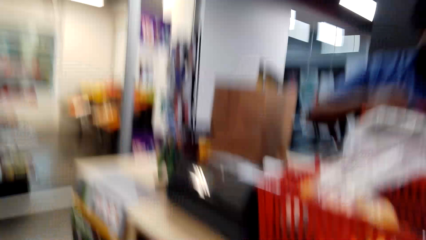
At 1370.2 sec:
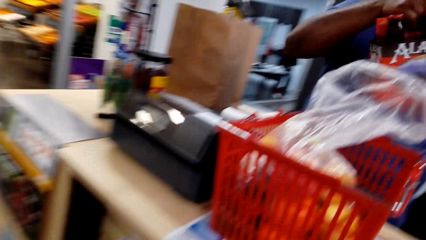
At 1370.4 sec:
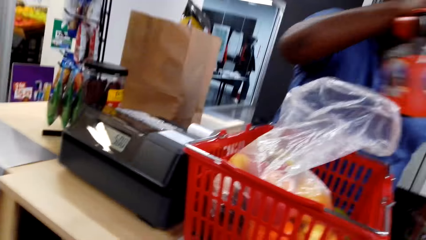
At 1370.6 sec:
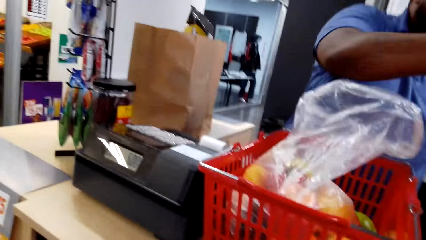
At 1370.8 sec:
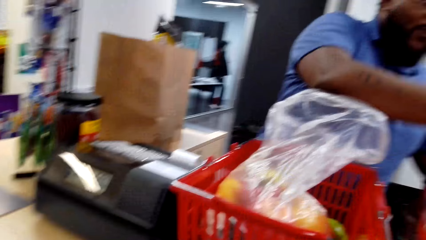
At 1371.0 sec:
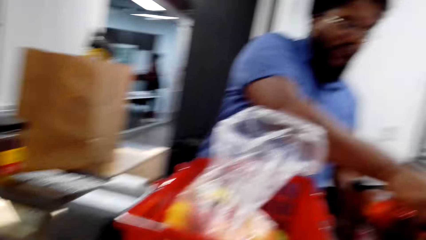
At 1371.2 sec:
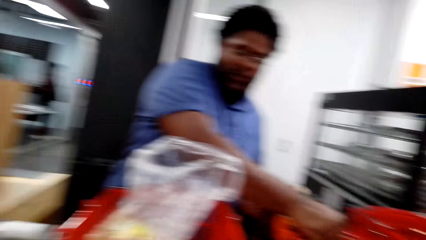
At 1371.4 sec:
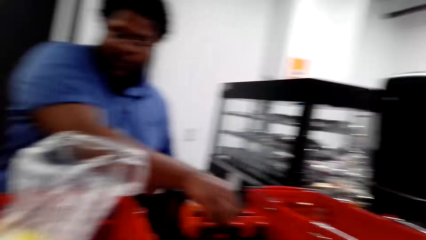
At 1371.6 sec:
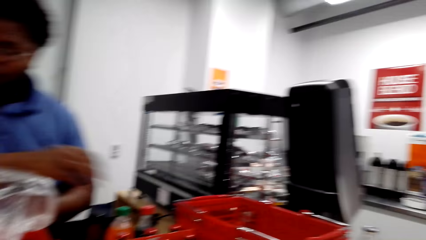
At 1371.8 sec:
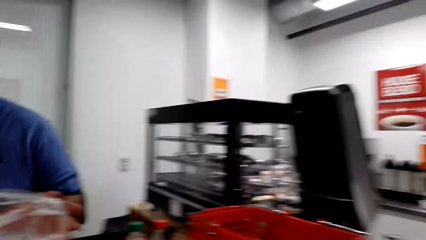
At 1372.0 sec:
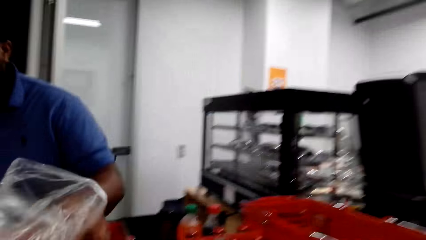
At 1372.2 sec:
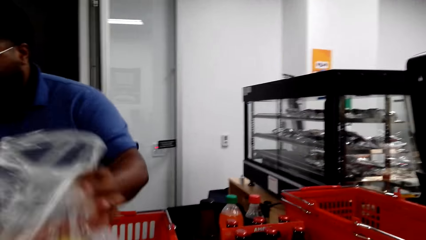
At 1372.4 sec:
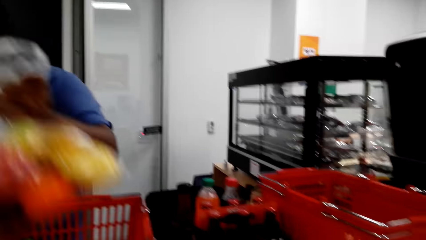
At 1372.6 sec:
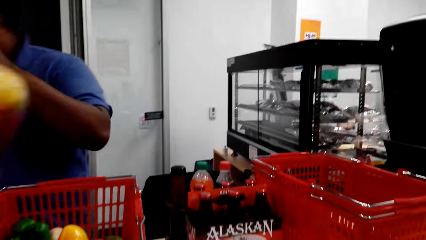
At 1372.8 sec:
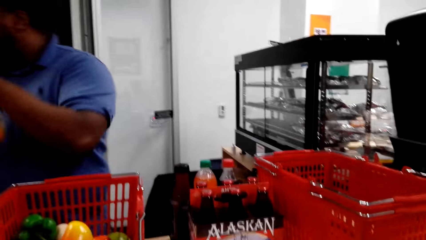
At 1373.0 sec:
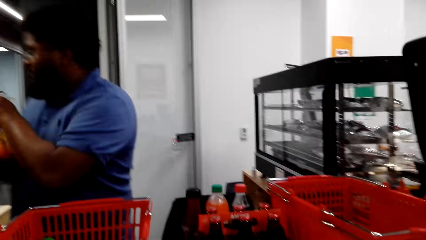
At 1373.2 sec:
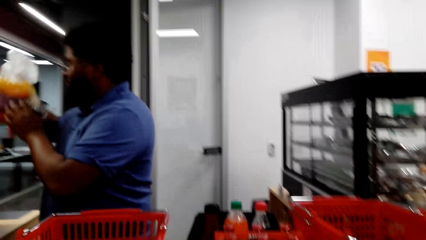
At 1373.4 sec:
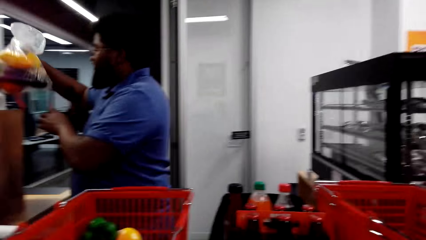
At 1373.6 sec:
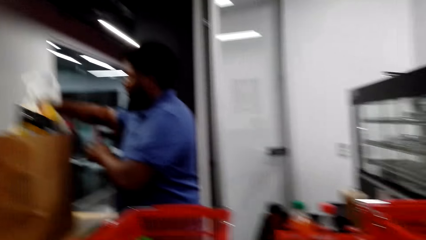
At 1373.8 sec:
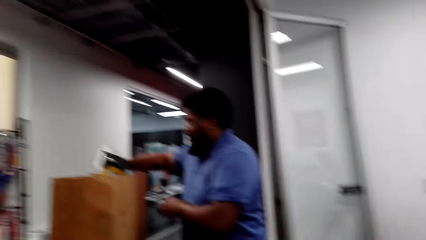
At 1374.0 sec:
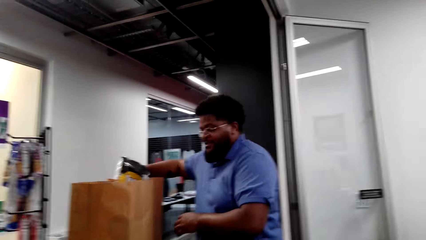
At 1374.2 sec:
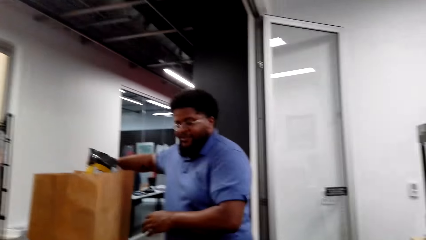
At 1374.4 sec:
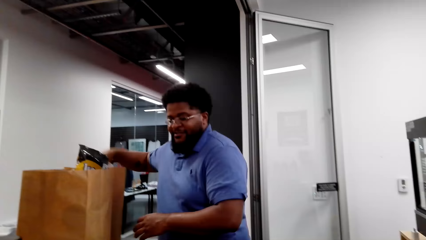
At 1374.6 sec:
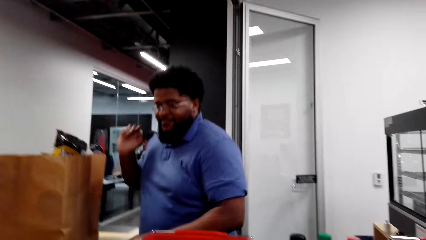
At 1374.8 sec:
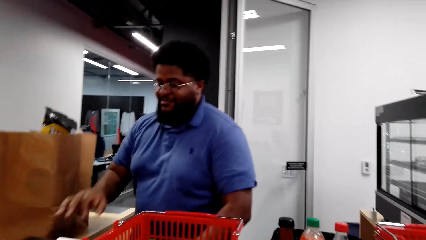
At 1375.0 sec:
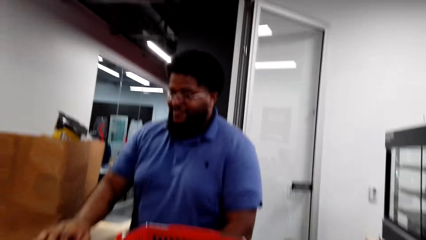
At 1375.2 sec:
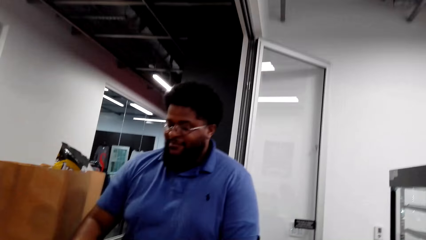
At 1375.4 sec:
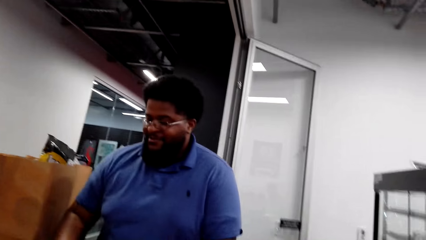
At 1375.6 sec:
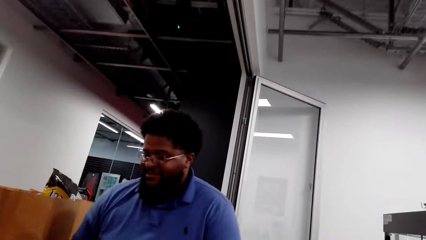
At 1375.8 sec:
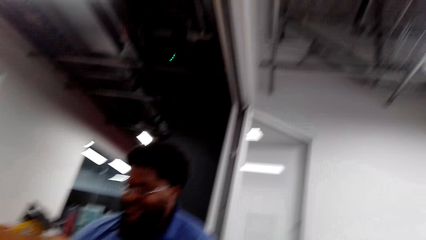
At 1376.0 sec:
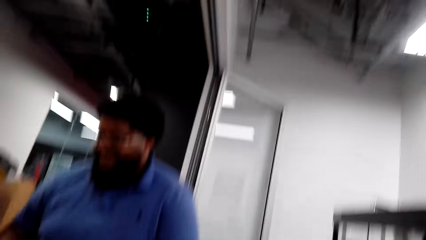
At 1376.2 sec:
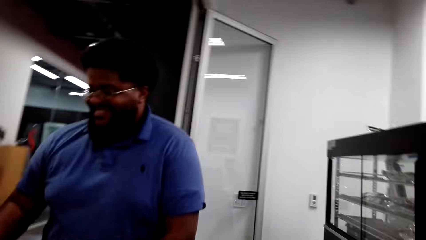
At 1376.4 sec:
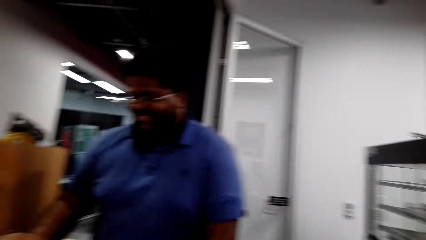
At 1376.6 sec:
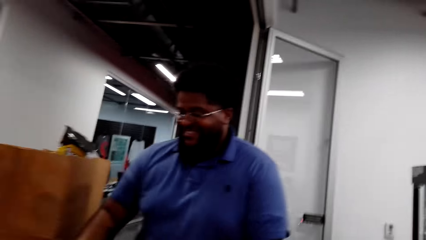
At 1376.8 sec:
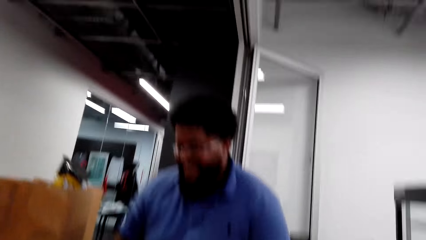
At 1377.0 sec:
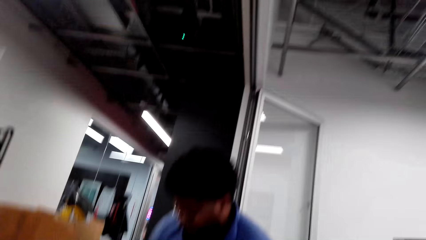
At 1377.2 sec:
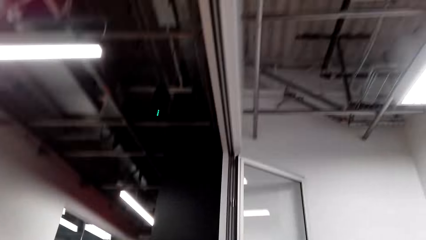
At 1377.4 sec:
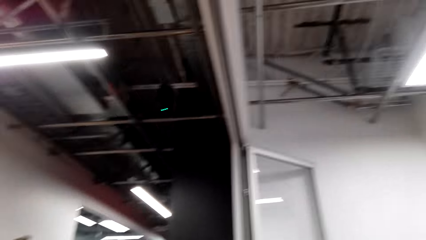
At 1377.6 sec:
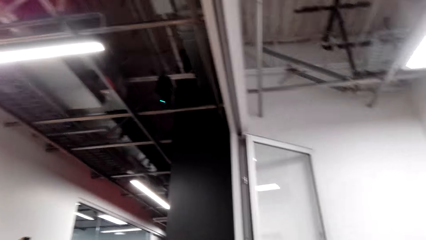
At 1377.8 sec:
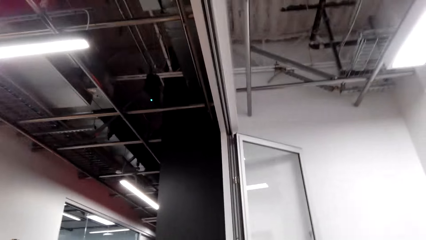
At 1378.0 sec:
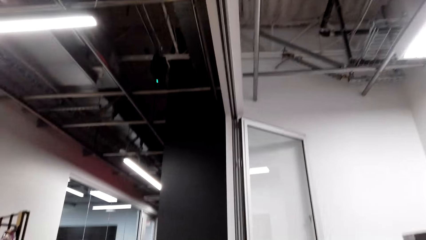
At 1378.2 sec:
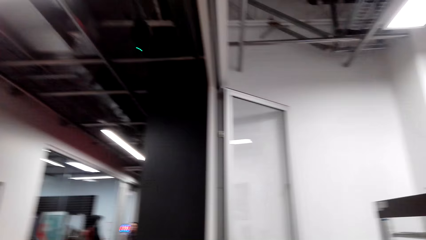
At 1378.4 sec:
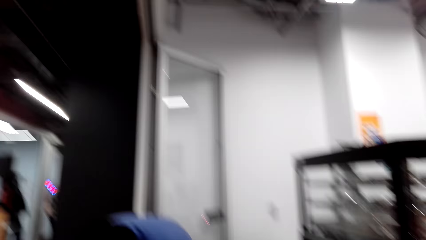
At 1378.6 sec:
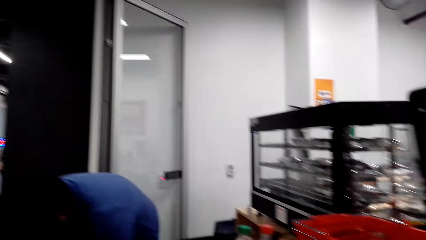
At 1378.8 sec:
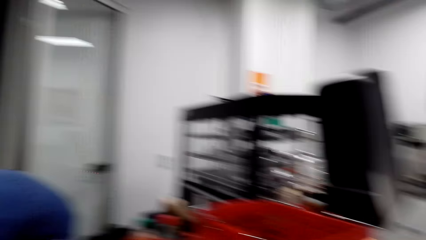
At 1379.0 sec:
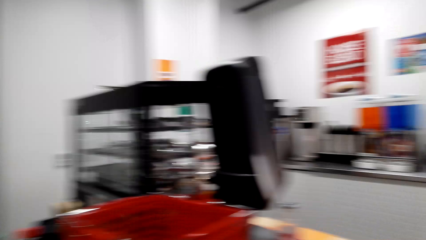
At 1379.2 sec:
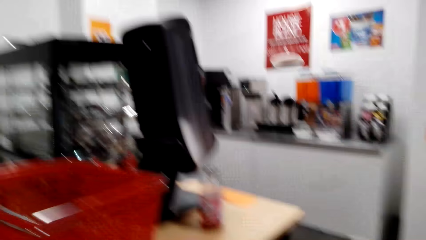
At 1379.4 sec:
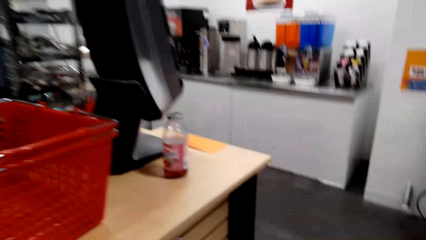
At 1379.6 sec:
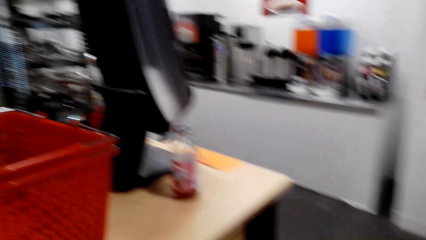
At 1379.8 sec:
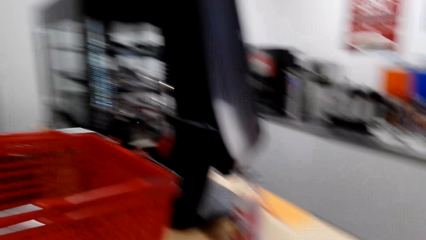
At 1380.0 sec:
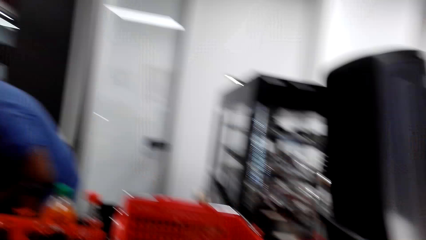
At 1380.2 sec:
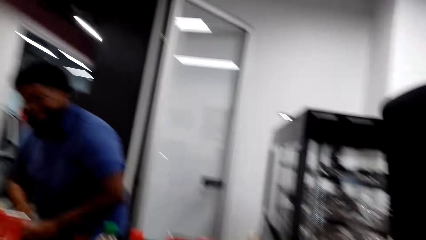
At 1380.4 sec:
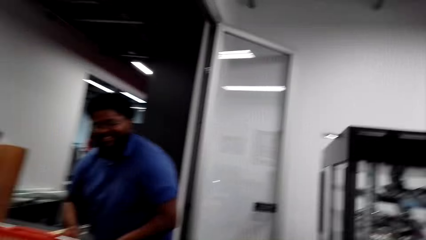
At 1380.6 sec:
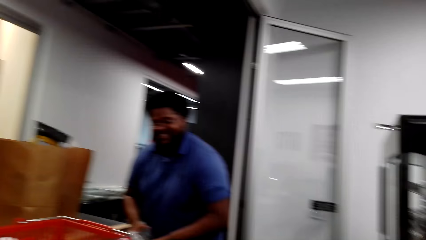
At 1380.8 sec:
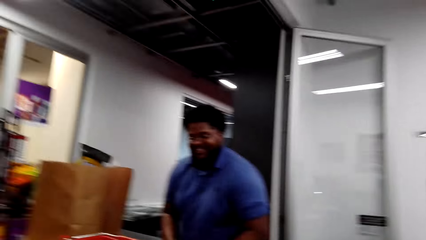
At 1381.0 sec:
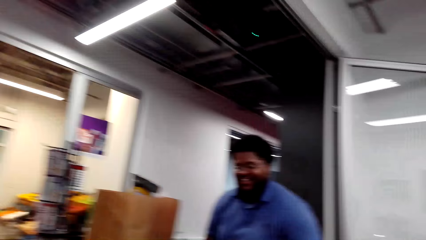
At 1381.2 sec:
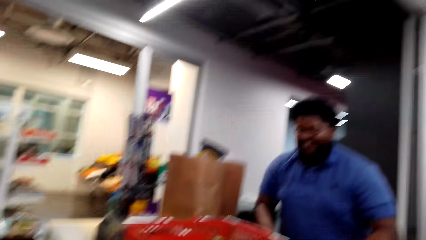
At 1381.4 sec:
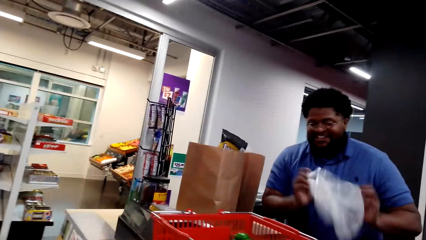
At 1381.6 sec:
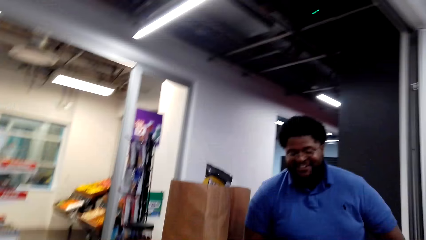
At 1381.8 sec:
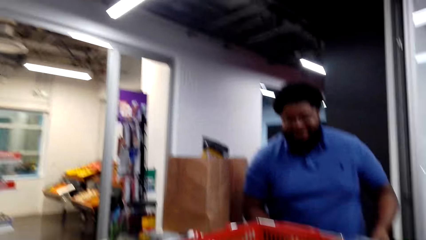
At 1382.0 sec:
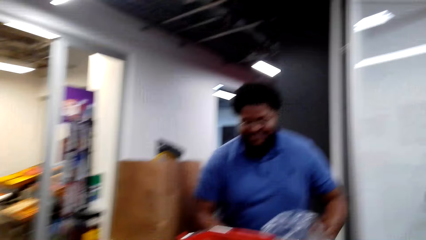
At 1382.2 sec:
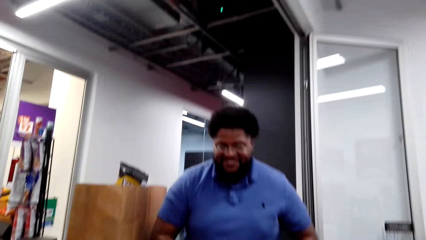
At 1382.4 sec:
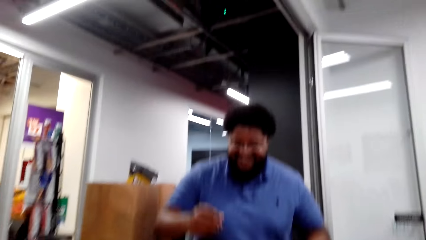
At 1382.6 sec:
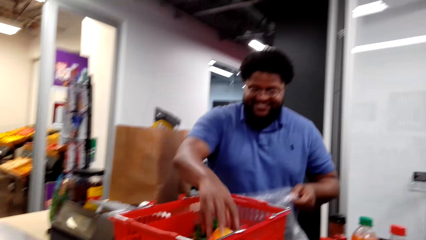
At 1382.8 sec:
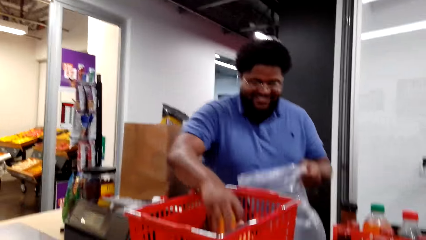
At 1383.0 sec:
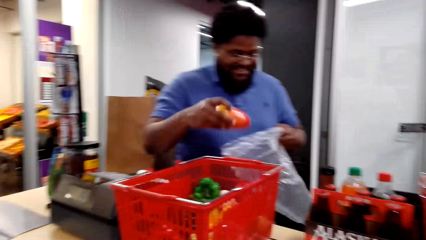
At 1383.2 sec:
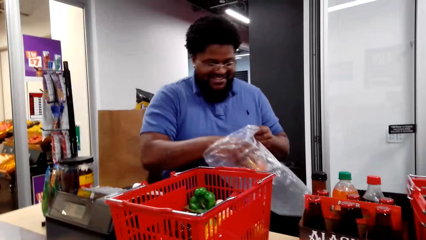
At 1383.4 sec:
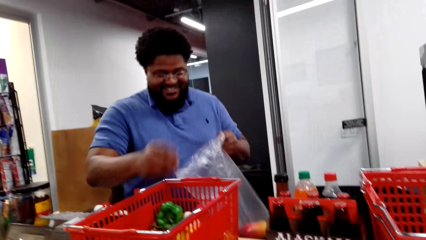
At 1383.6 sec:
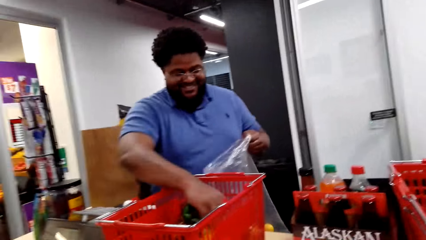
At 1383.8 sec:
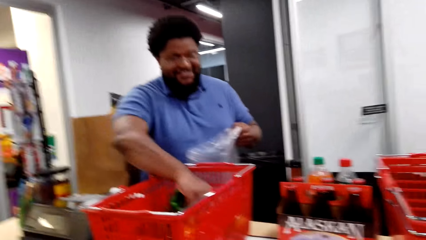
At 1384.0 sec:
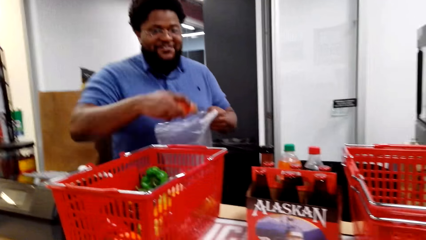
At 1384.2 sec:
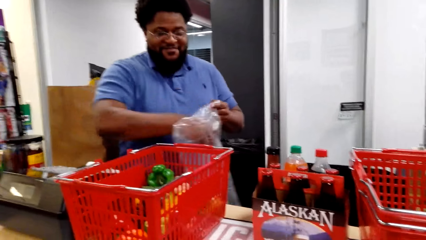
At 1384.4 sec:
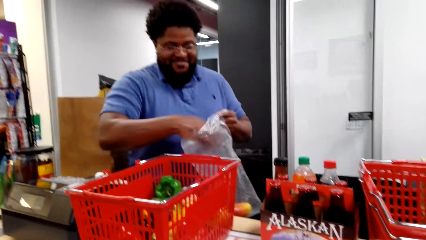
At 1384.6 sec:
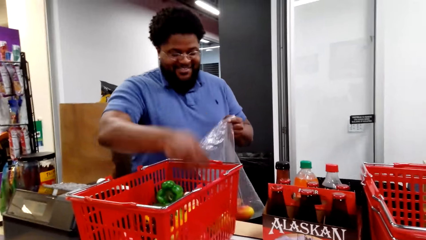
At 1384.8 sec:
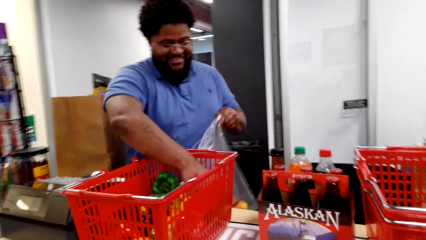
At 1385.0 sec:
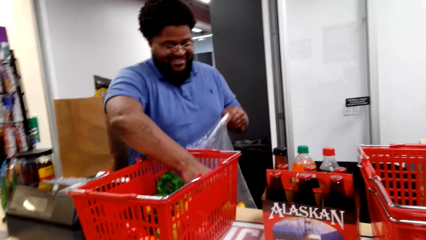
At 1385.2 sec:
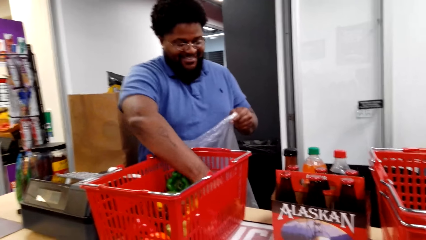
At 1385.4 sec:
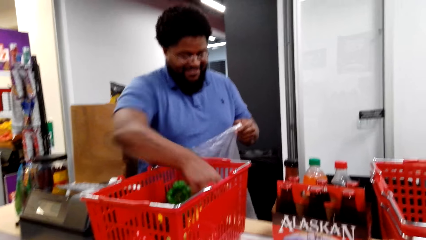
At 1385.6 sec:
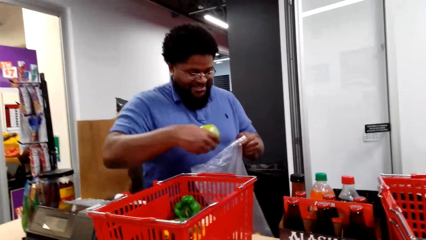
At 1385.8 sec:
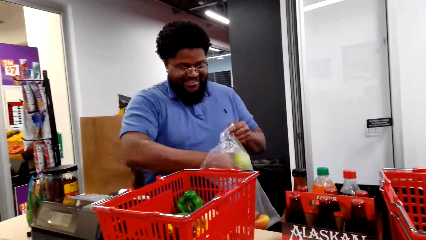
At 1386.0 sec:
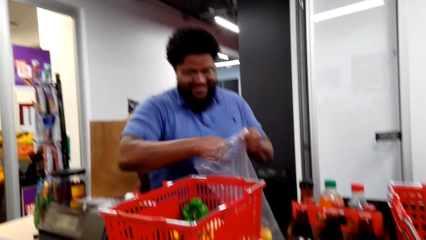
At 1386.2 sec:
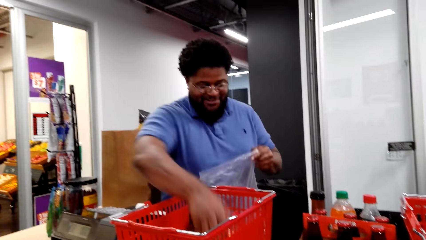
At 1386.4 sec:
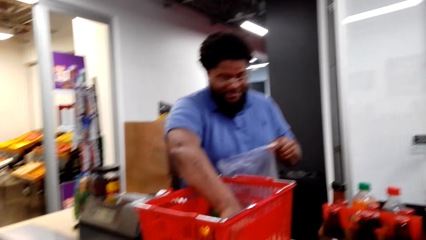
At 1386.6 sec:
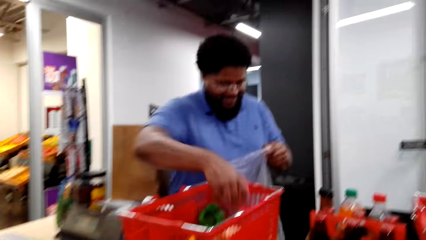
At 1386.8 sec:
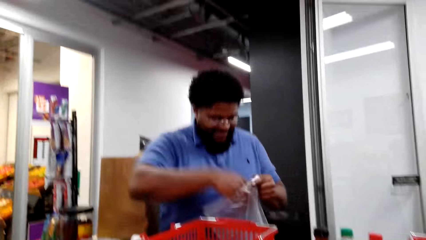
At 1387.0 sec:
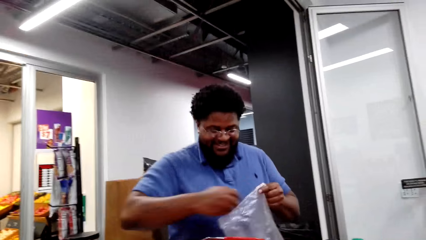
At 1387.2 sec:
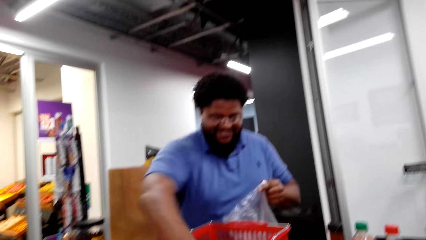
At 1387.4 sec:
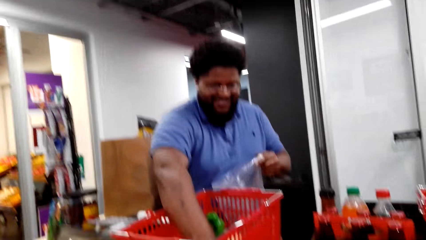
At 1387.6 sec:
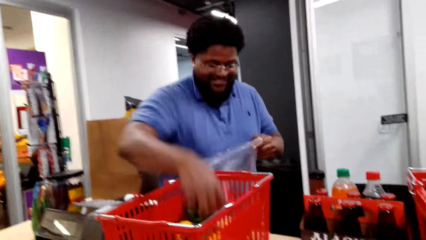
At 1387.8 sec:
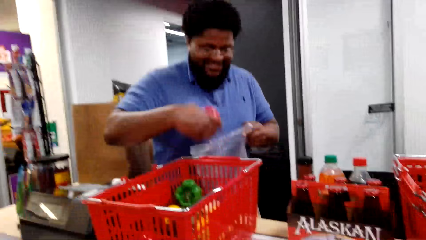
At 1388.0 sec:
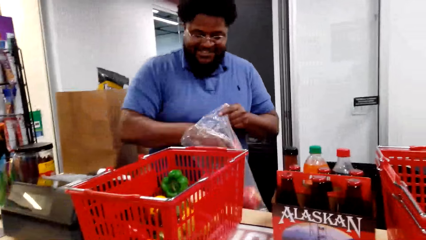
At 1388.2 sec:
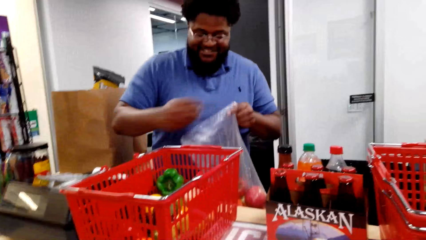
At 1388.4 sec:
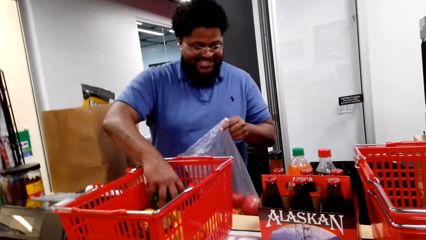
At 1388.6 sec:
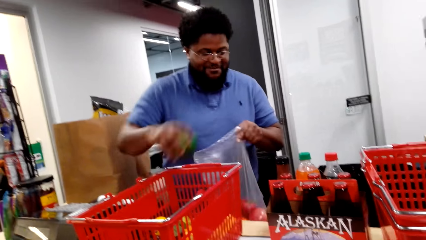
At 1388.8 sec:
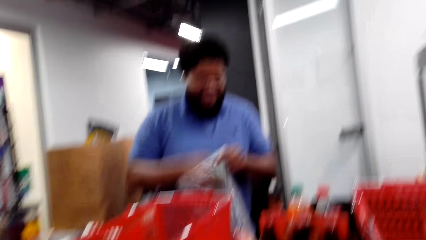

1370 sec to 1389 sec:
The cashier places Alaskan amber on the counter bench. The cashier picks up the fruits. The camera wearer puts the fruits in the shopping bag. The cashier passes the fruits to the right hand and puts the fruits in the paper bag. The cashier operates the cash register machine. The camera wearer interacts with the cashier. They look around. The cashier shakes the plastic paper. The cashier picks up a mango. The cashier puts the bell pepper in the plastic bag. The cashier puts the mango in the plastic paper. The cashier picks up a mango and puts the mango in the plastic paper. The cashier picks up a fruit and puts the fruit in the plastic paper. The cashier picks up an apple and puts the apple in the plastic paper. The cashier picks up an apple and puts the apple in the plastic paper. The cashier picks up the bell pepper.
